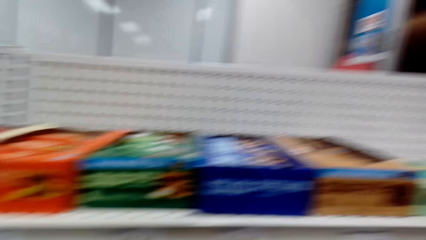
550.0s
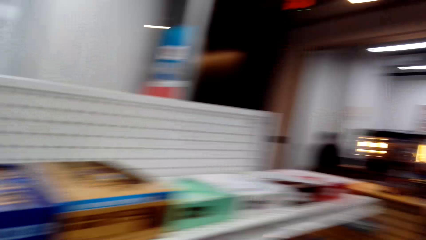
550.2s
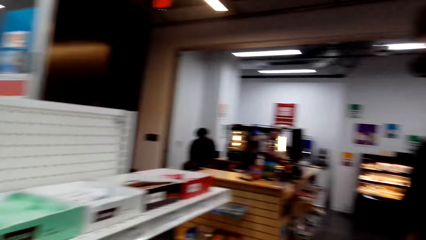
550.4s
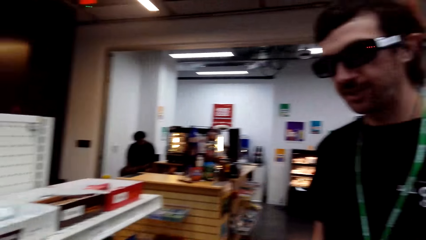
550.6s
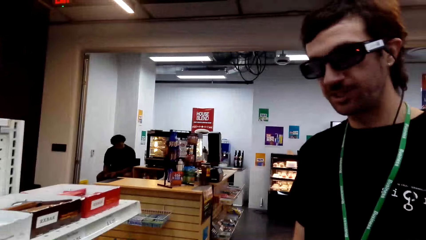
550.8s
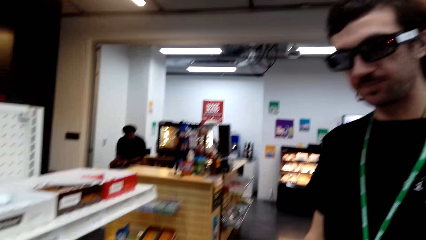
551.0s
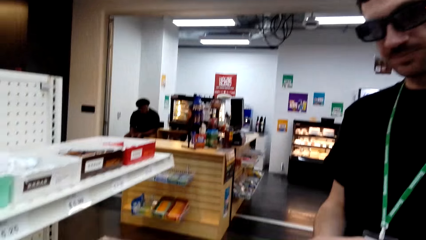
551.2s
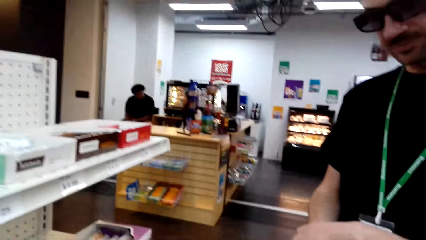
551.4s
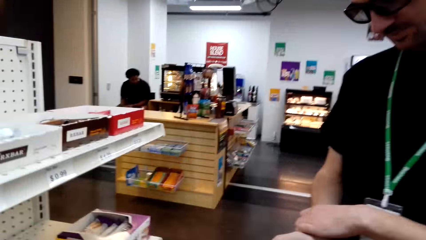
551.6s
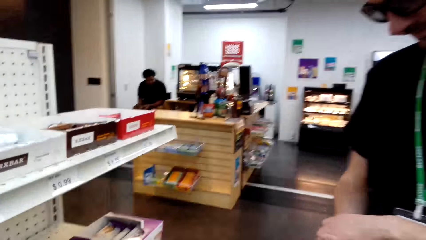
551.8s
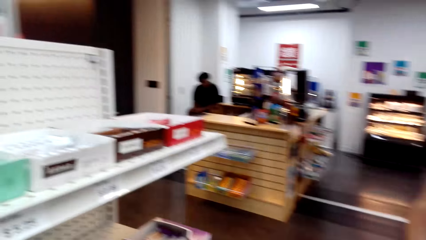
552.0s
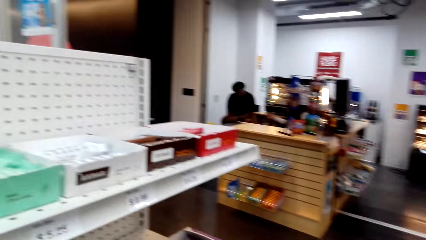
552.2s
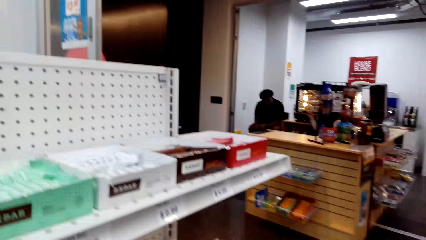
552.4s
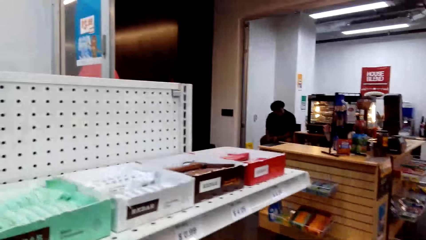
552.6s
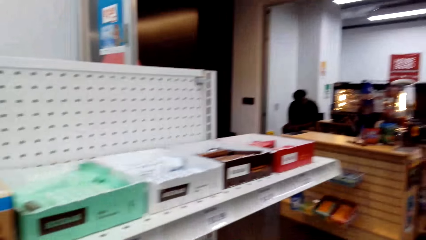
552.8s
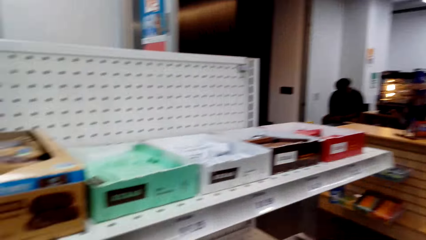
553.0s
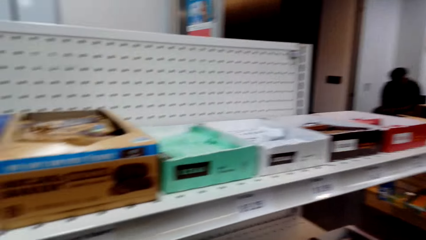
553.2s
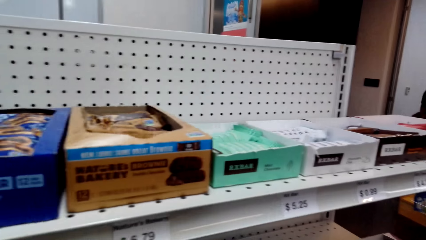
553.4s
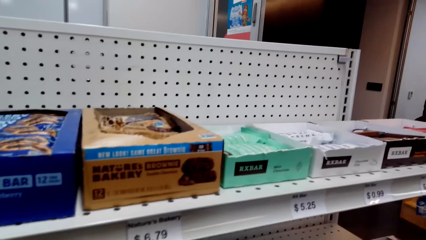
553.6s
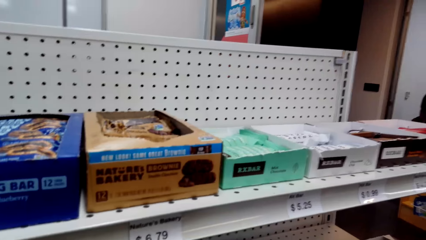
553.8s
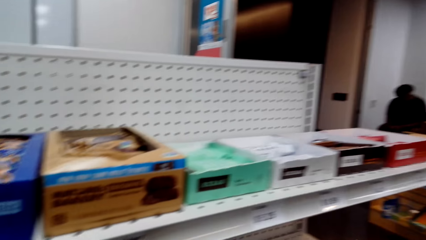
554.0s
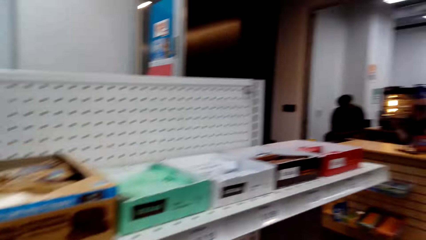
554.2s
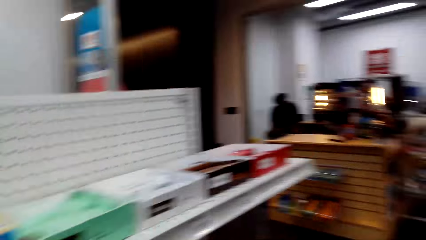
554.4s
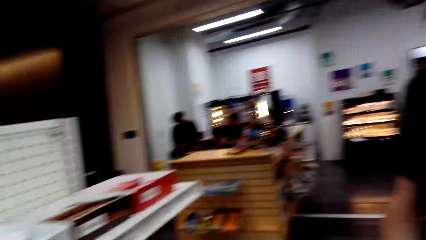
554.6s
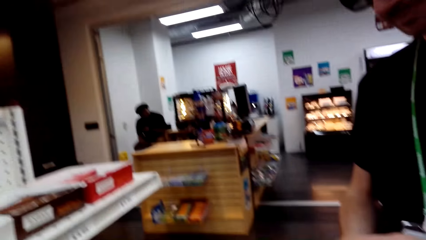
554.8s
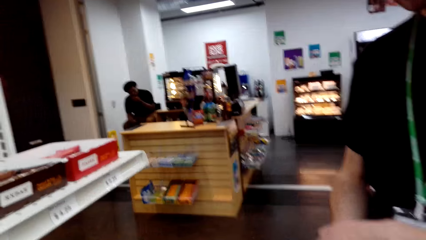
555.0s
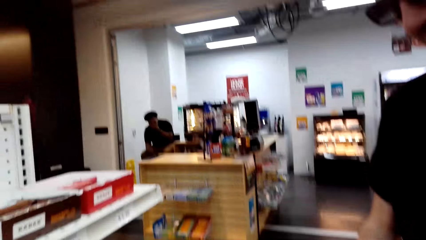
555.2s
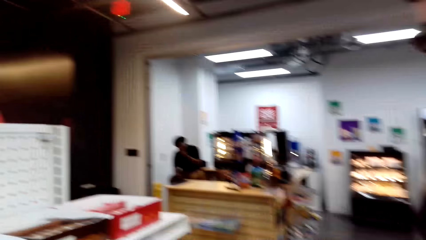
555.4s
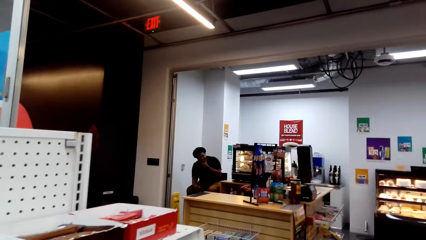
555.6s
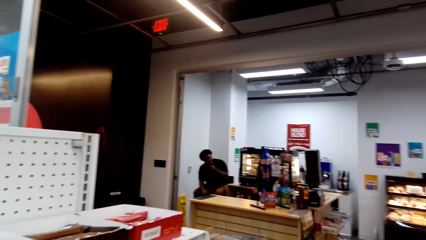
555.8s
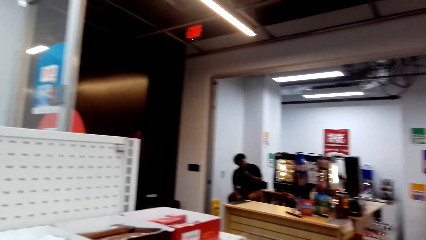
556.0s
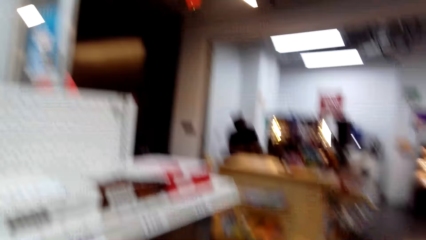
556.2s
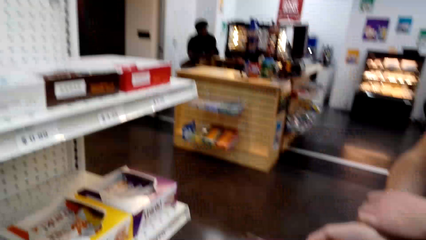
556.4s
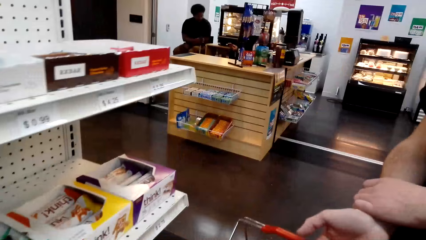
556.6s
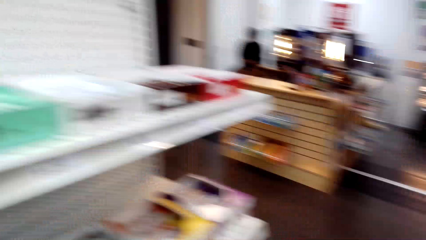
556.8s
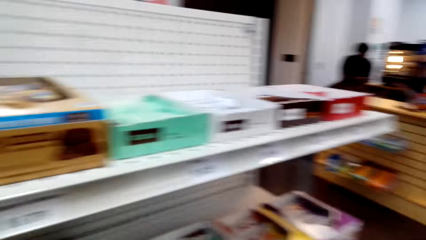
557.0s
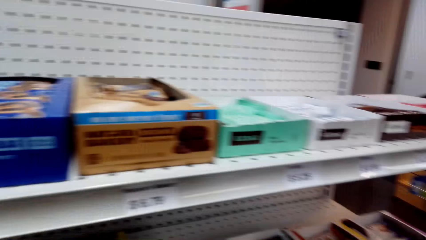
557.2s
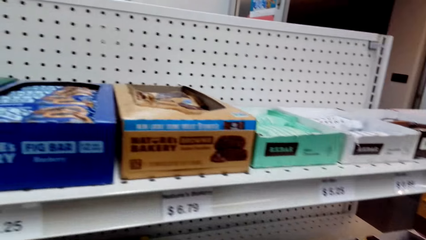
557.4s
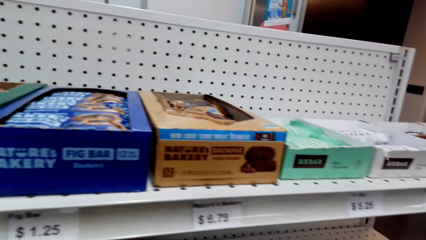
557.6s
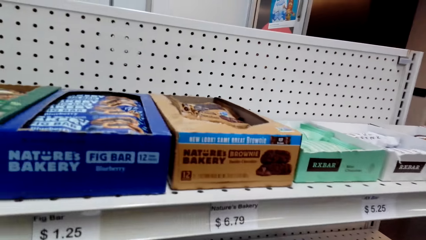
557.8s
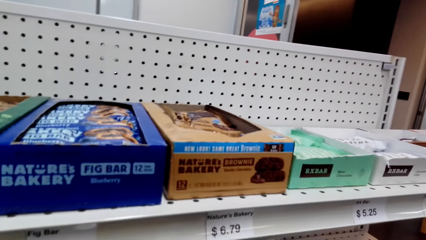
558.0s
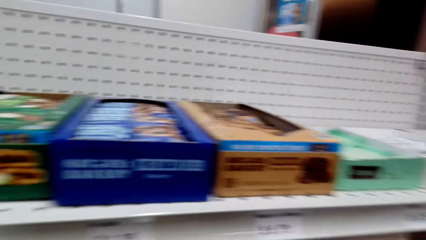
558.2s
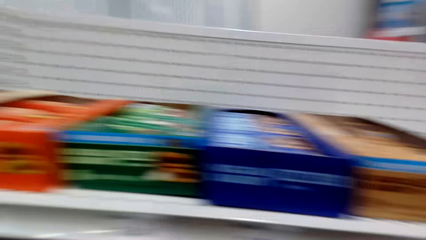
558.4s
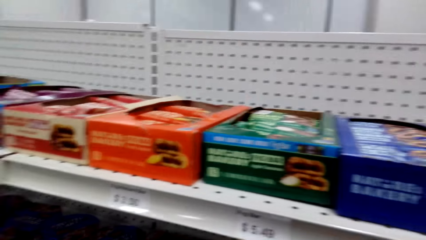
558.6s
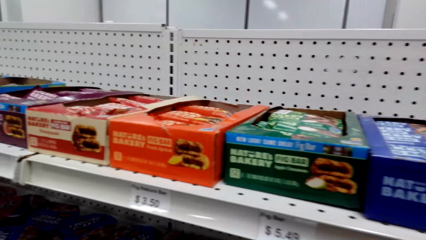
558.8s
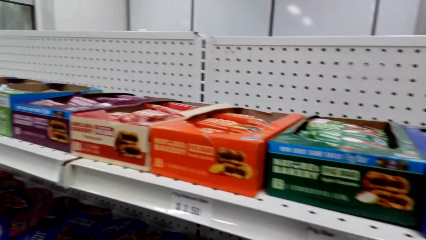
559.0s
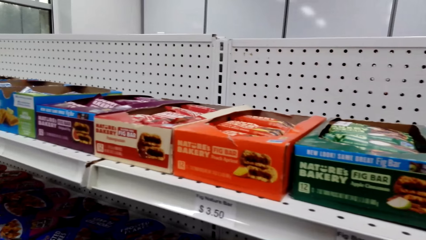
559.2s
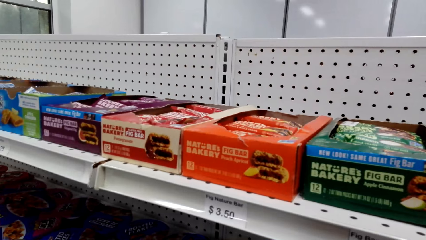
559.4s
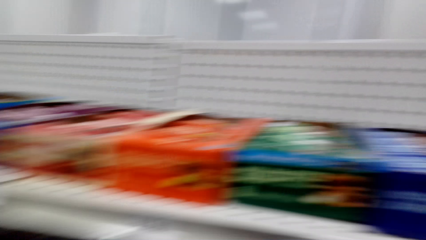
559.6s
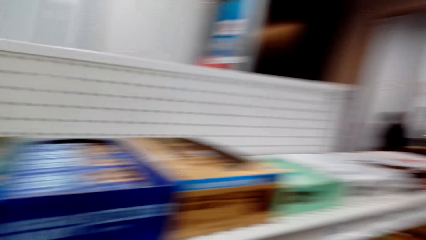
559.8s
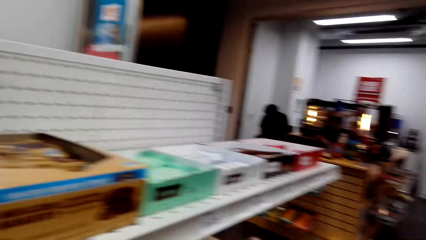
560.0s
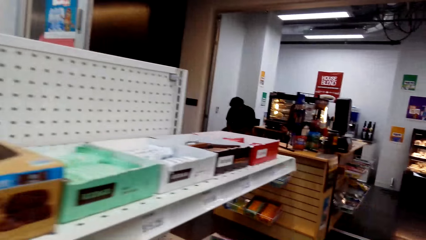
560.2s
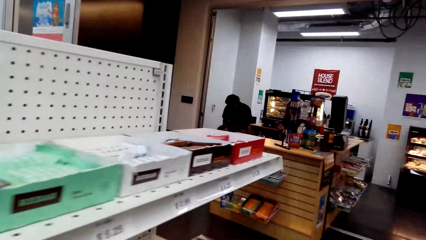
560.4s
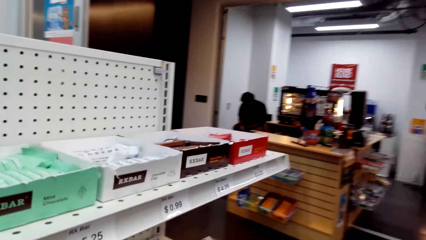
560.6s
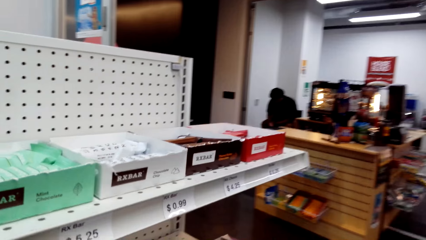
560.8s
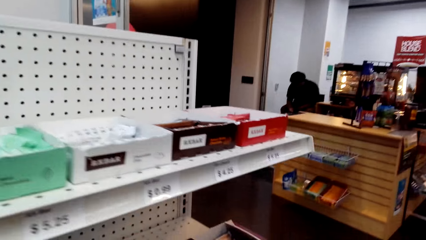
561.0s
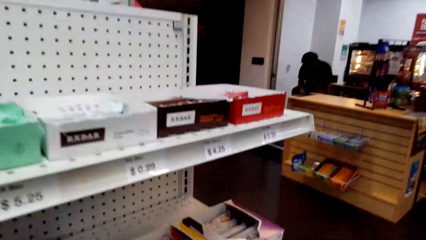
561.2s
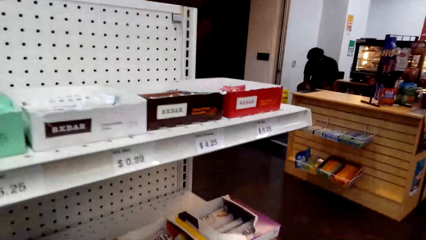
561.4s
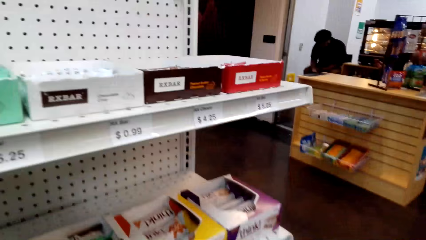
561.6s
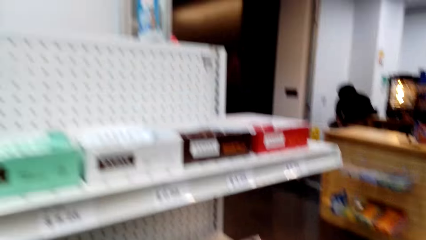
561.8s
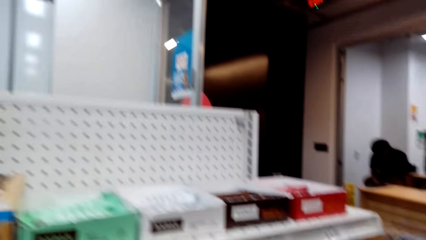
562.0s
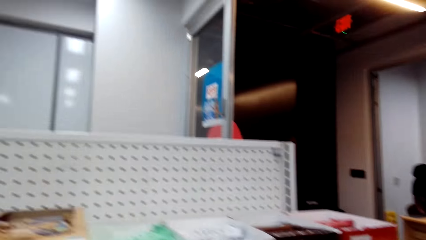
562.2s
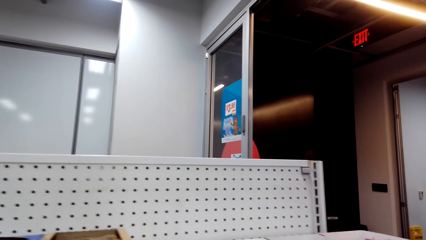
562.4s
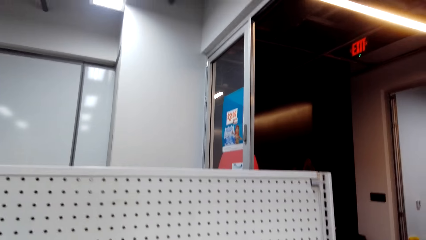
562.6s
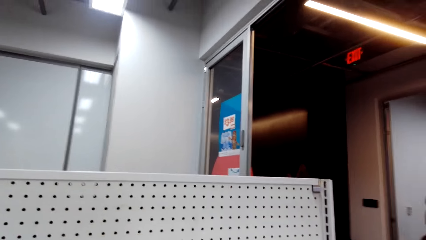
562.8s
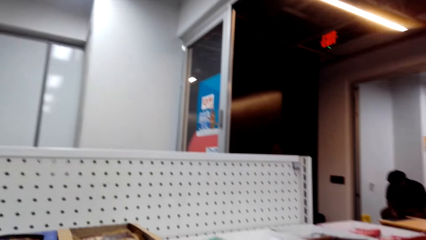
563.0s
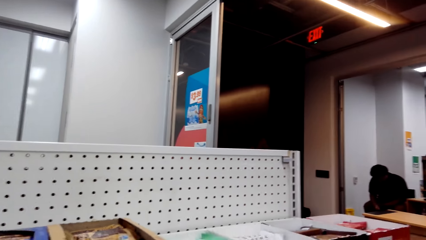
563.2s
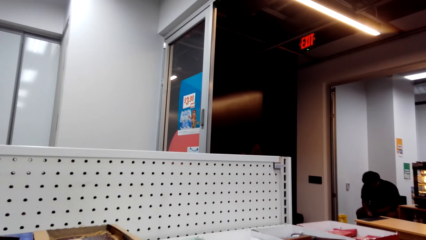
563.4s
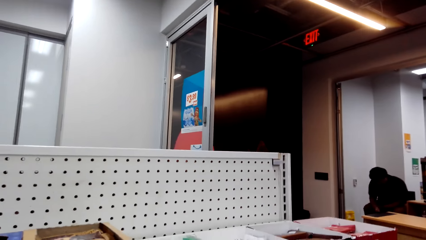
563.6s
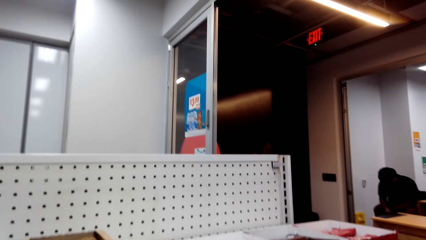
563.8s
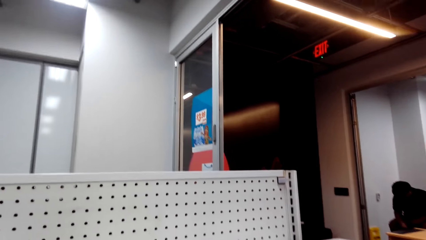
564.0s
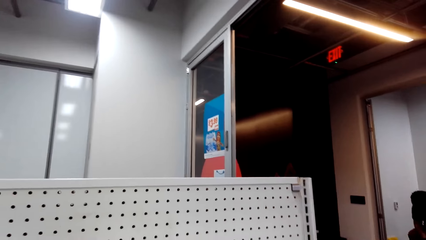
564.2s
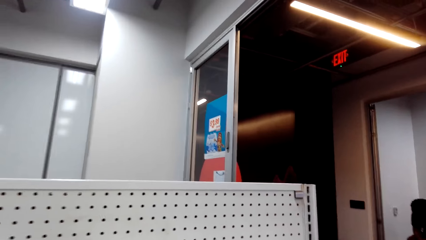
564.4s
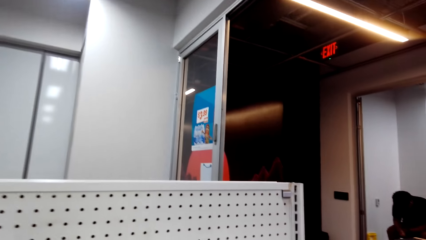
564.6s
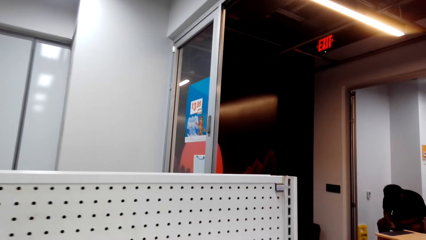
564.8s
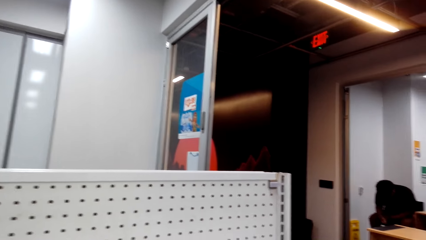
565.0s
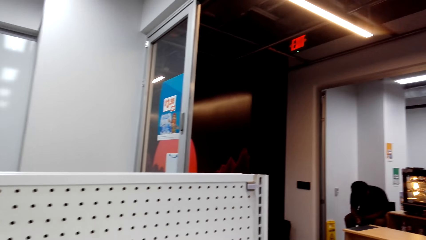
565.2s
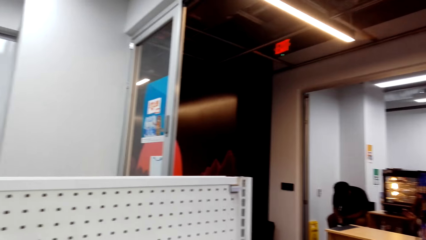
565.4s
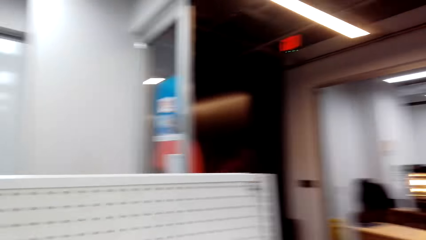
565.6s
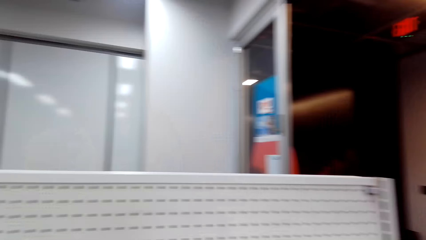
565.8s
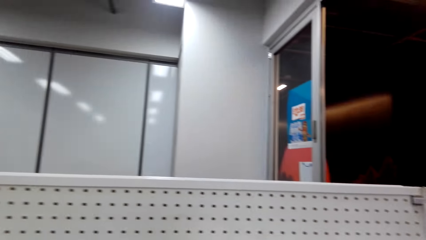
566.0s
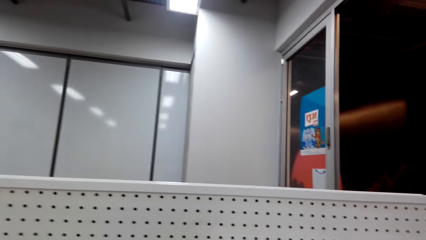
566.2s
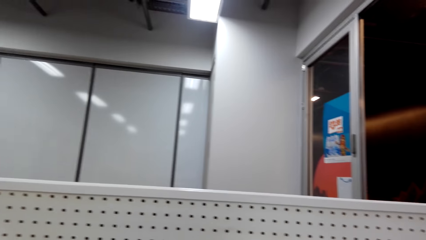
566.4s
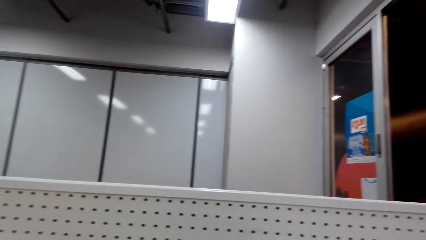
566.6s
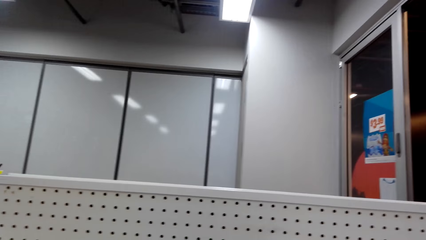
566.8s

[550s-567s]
The camera wearer steps forward.
